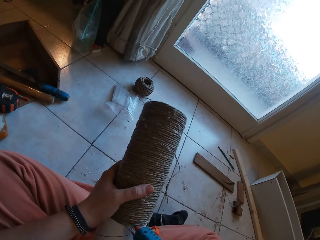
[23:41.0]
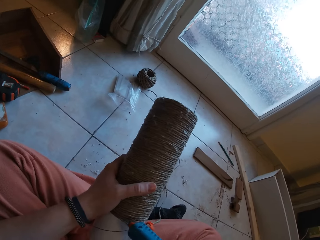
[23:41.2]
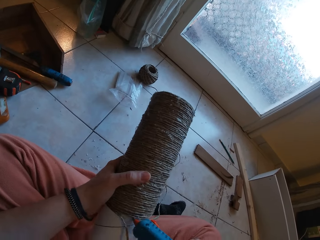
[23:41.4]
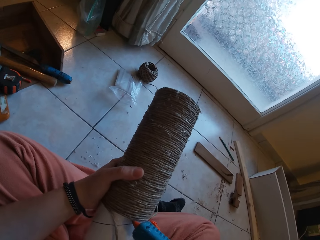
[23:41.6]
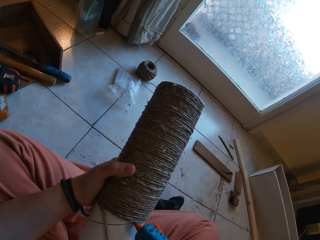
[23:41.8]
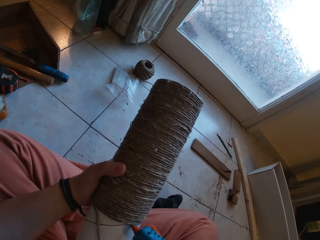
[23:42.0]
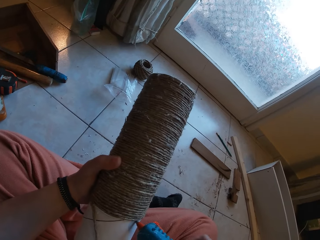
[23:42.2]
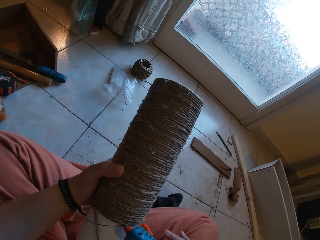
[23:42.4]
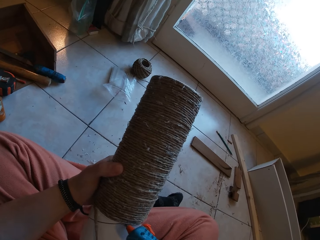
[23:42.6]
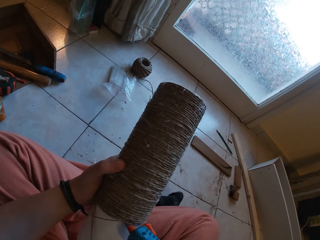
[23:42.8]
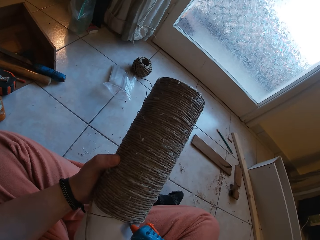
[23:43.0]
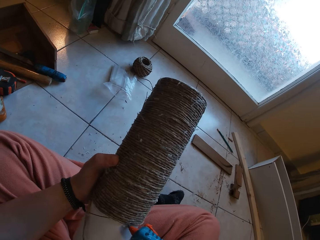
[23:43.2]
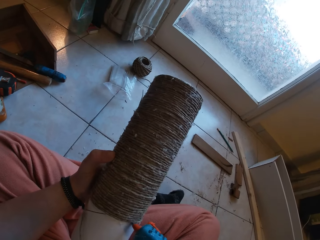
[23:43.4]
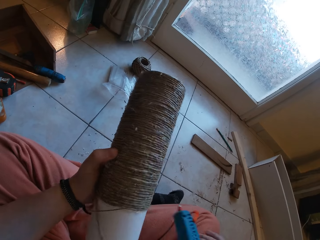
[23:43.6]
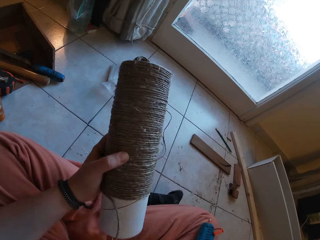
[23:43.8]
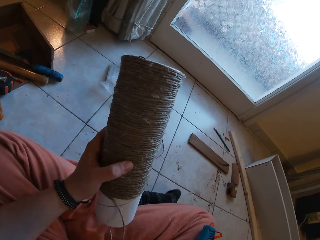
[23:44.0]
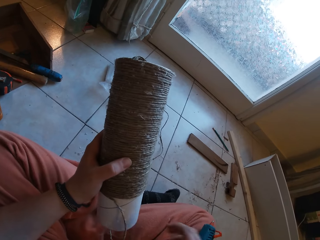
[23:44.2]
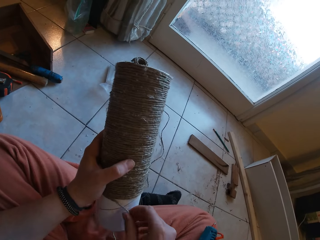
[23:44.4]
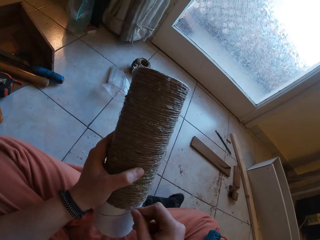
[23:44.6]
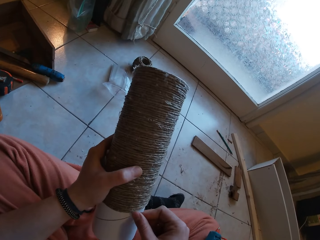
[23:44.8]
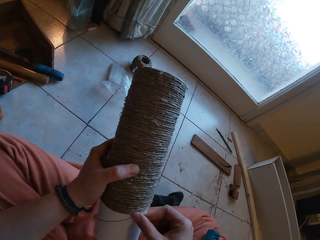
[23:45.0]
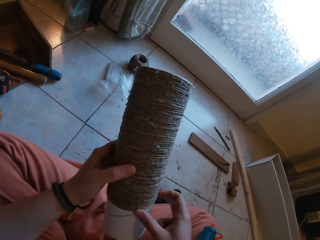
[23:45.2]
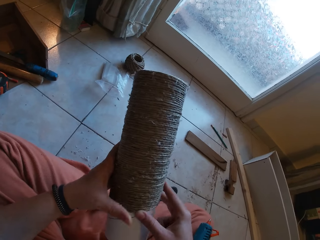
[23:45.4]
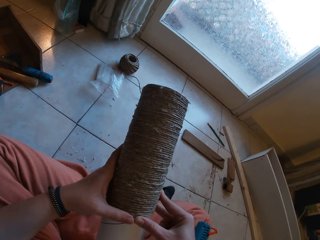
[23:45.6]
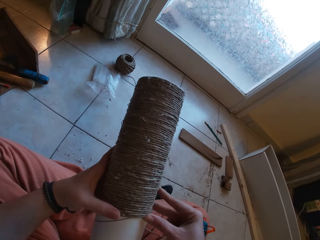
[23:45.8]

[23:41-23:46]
The camera wearer applies glue on the cardboard tube with the glue gun in her right hand. She drops the glue gun on her right lap with her right hand. She rolls the yarn round the cardboard tube with both hands.

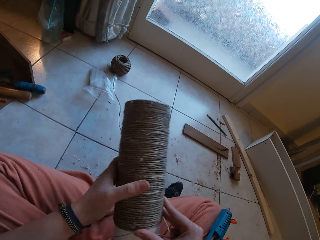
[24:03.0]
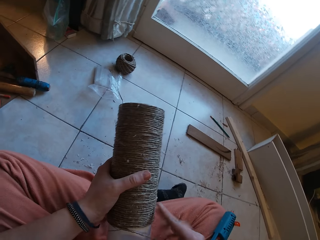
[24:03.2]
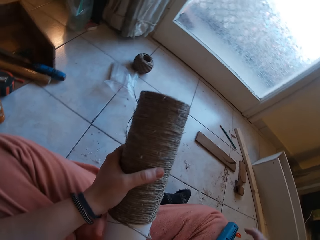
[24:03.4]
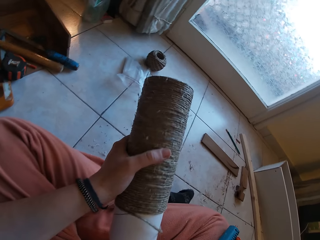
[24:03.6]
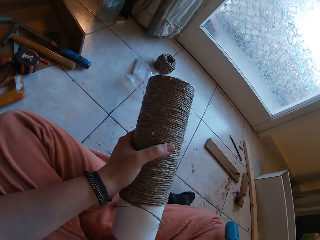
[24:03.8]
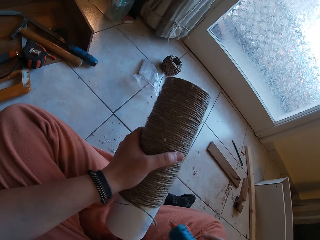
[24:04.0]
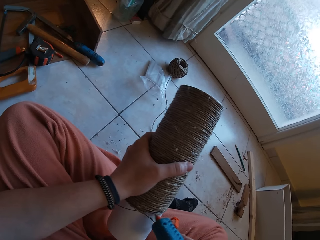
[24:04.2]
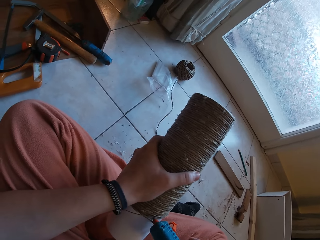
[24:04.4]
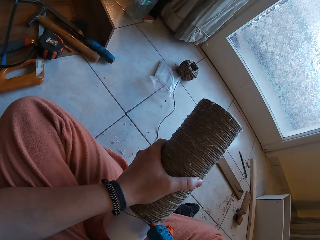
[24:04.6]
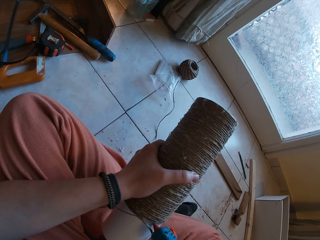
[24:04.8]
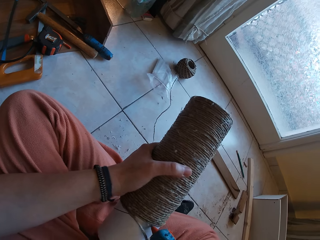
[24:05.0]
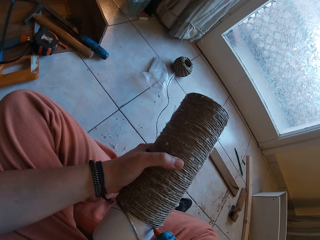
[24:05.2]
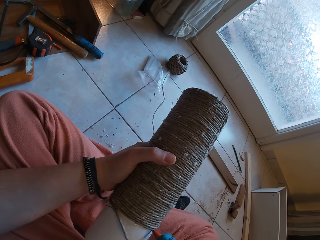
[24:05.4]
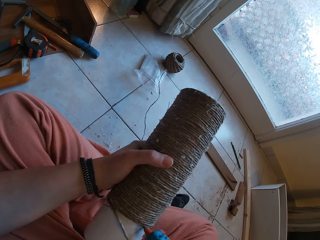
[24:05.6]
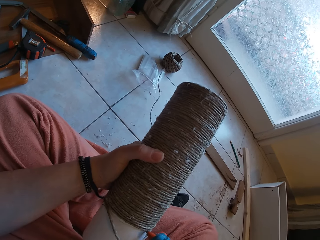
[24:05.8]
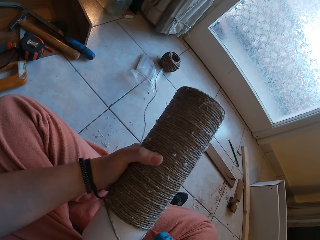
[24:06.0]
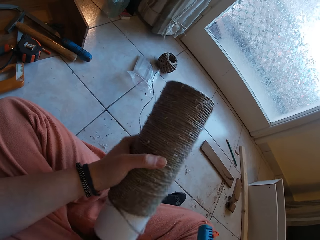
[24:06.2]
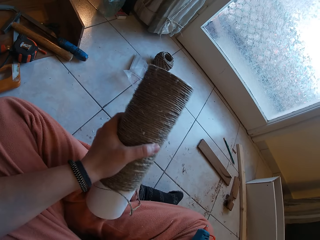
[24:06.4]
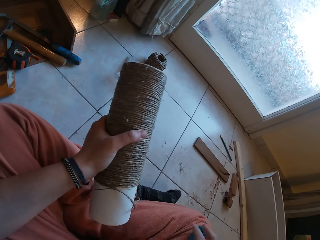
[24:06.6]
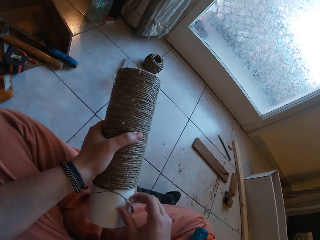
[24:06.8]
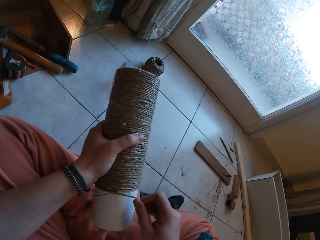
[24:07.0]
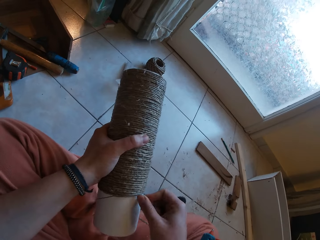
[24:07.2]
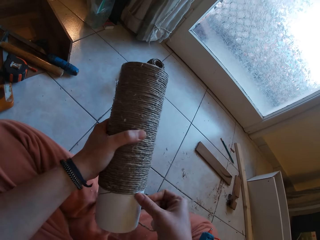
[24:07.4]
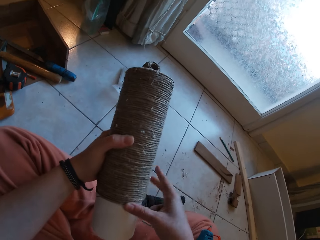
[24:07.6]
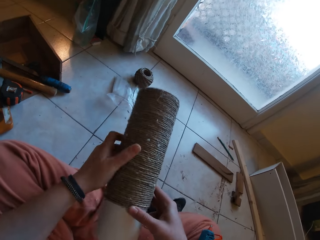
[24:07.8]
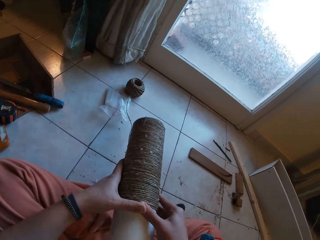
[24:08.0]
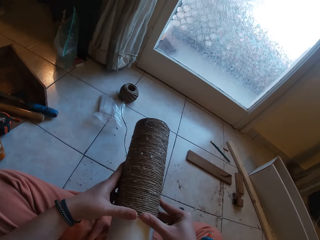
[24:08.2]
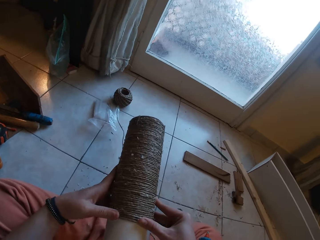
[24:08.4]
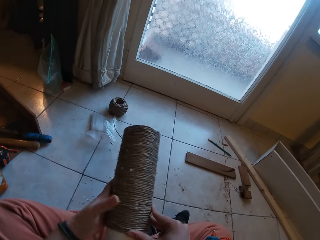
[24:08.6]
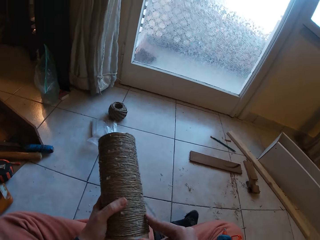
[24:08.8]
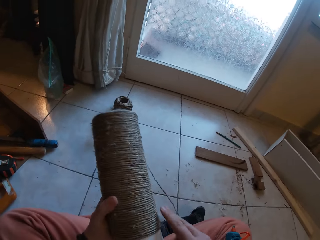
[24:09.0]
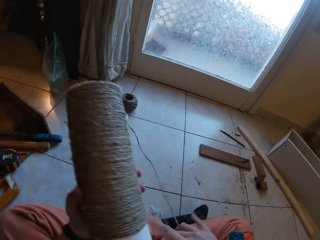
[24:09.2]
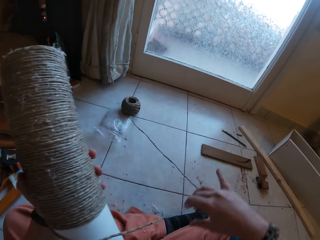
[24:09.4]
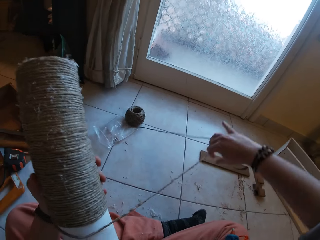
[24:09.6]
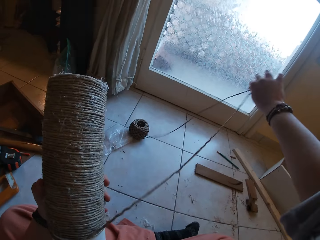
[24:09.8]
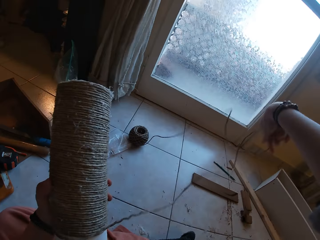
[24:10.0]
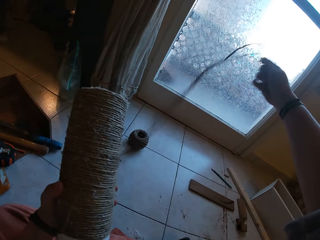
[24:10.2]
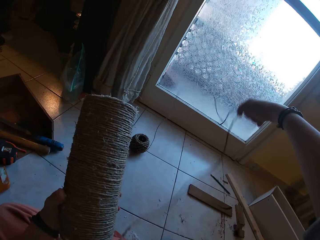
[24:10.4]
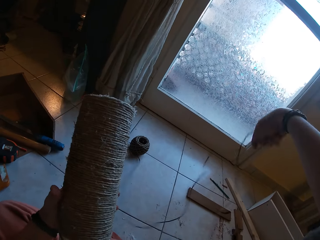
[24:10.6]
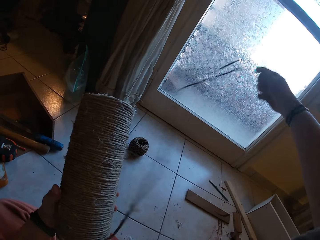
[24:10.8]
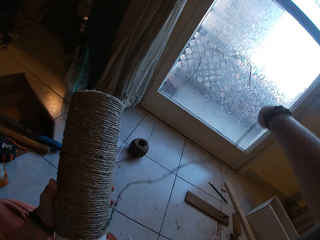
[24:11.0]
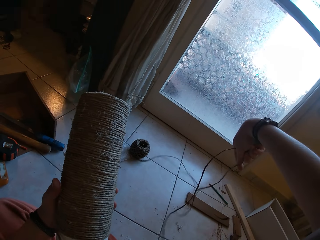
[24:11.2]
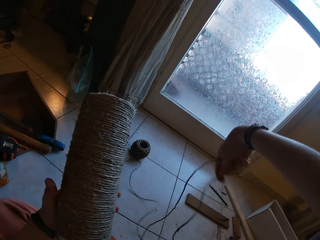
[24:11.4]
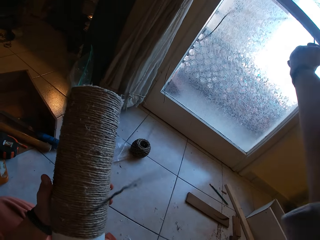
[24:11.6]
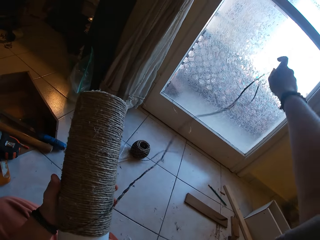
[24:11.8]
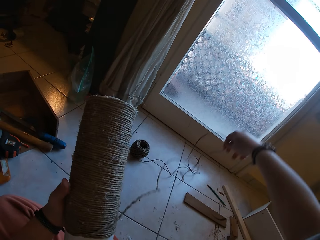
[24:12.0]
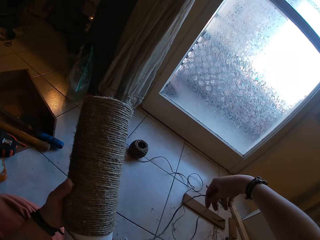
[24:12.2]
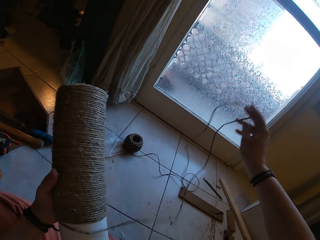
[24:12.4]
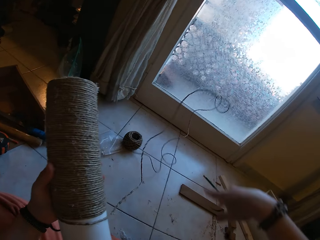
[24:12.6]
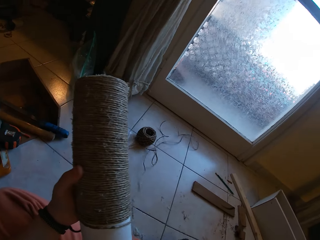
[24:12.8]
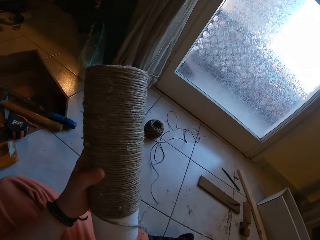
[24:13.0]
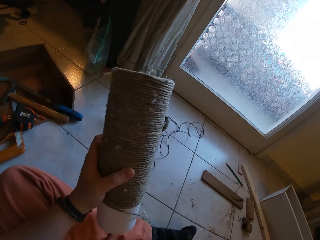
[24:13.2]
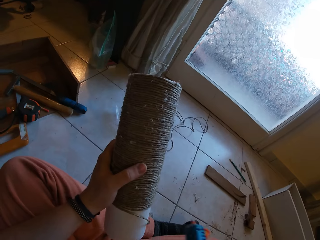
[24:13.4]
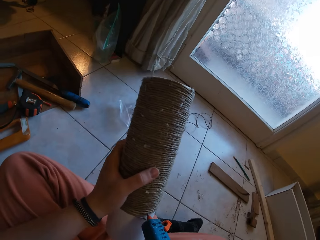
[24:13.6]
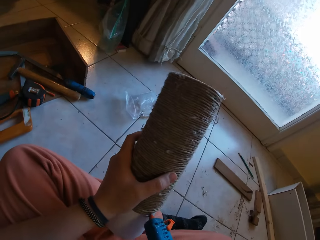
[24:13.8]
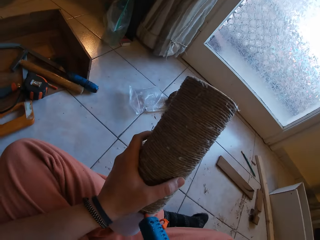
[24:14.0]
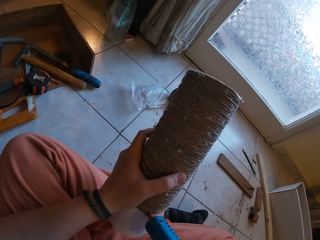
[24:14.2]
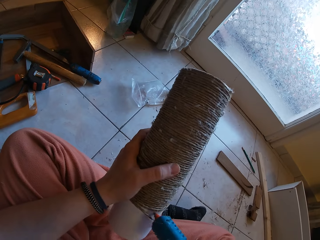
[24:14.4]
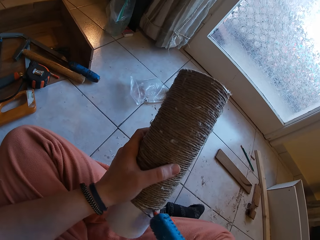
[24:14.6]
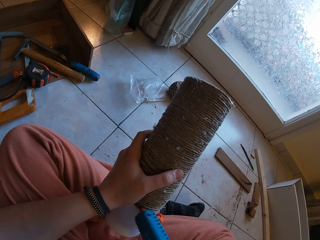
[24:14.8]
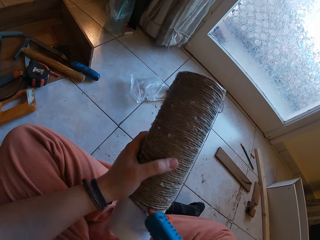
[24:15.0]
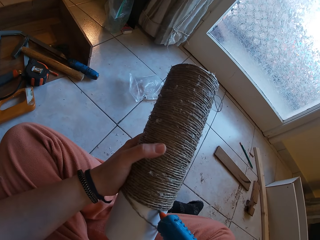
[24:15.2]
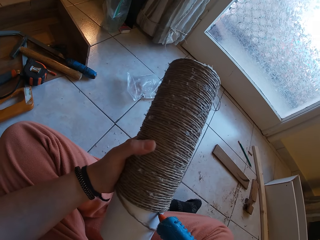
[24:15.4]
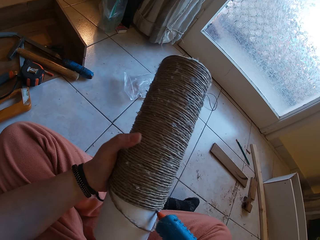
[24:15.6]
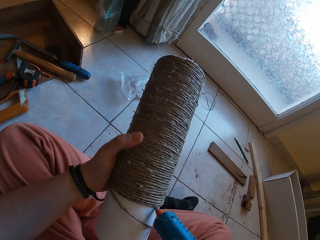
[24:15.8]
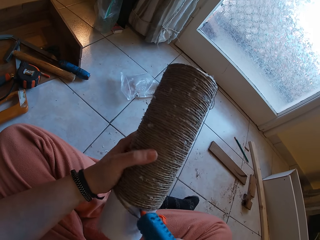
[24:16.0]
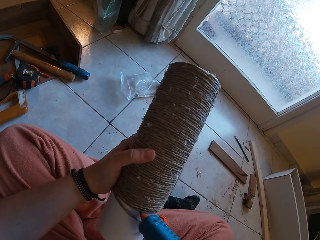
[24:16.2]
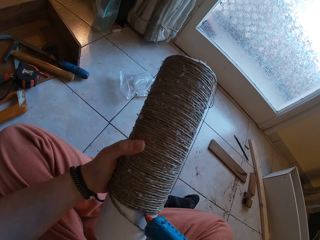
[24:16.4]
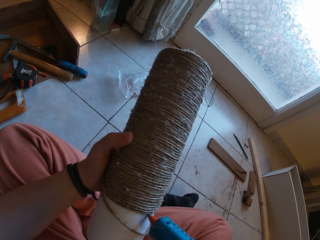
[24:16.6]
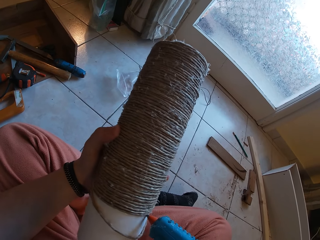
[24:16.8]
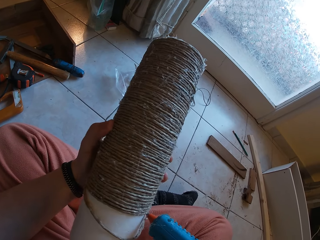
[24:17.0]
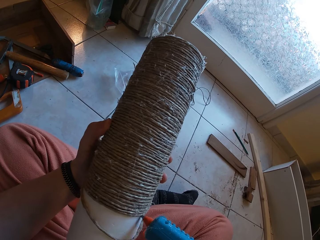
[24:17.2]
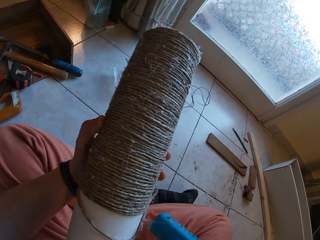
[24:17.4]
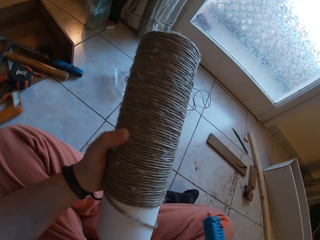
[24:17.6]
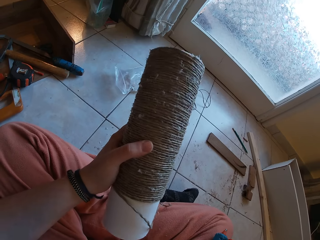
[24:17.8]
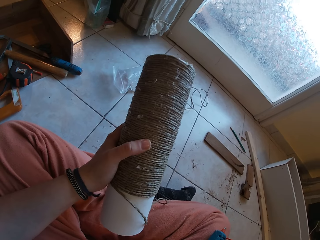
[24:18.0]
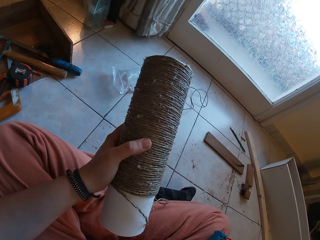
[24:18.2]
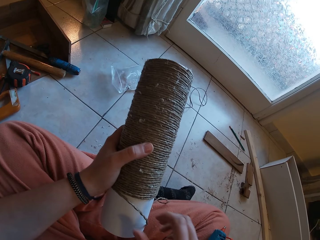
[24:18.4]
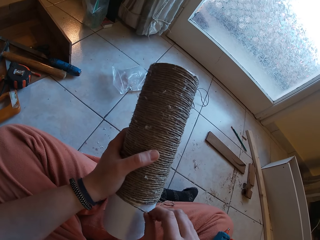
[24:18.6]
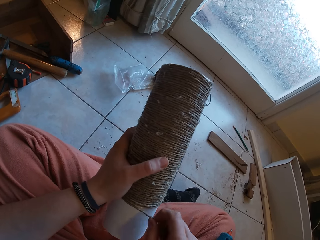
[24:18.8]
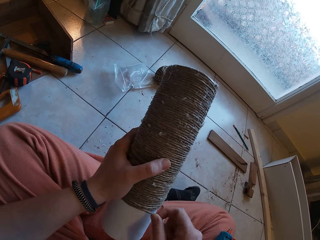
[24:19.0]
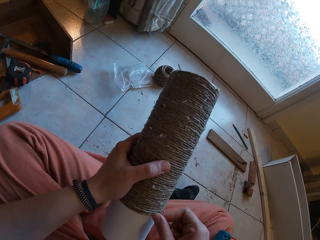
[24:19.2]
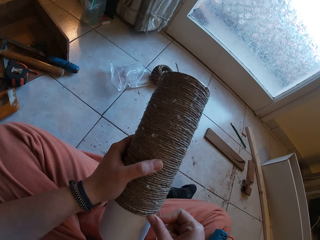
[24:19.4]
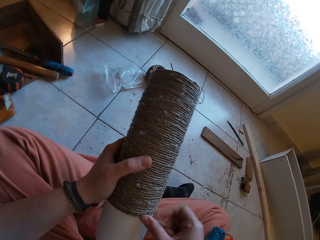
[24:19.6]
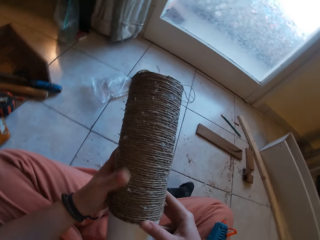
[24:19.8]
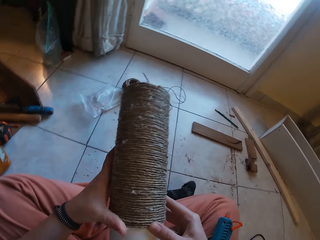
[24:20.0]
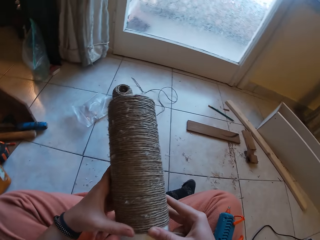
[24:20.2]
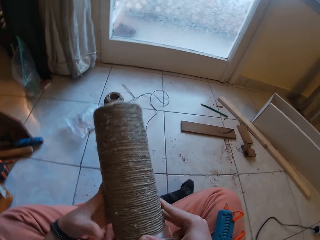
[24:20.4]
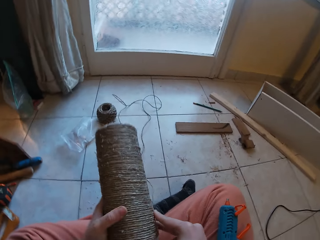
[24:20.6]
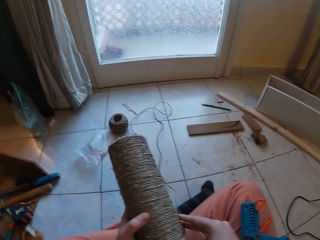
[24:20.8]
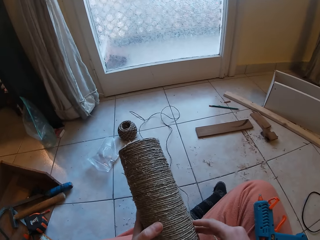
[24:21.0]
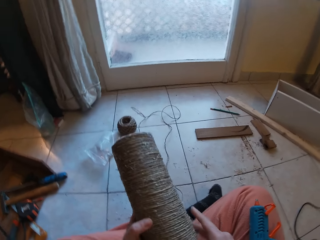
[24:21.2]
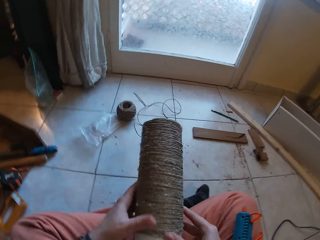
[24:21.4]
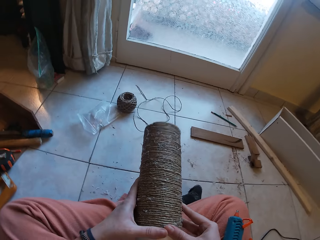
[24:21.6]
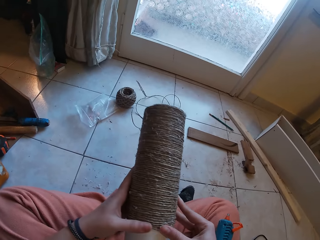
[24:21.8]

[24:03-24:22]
The camera wearer picks the glue gun from her right lap with her right hand. She applies glue on the cardboard tube with the glue gun in her right hand. She drops the glue gun on her right lap with her right hand. She rolls the yarn round the cardboard tube with both hands. She adjusts the yarn with her right hand. She rolls the thread. She picks the glue gun from her right lap with her right hand. She applies glue on the cardboard tube with the glue gun in her right hand. She drops the glue gun on her right lap with her right hand. She rolls the yarn round the cardboard tube with both hands.
